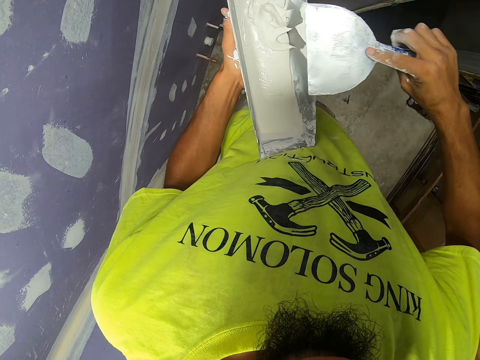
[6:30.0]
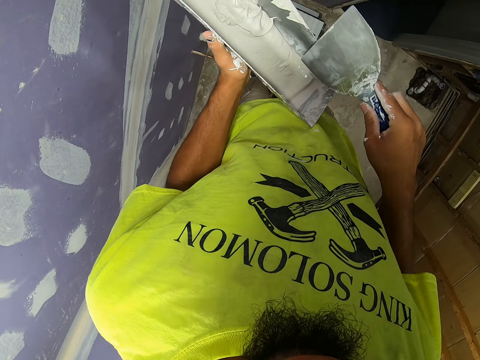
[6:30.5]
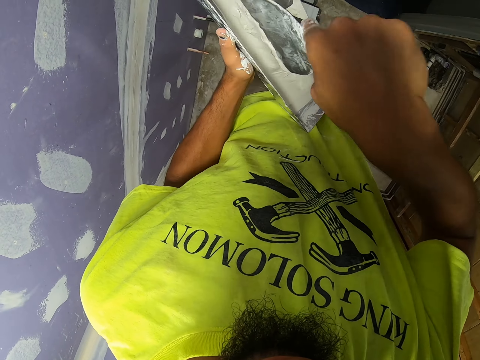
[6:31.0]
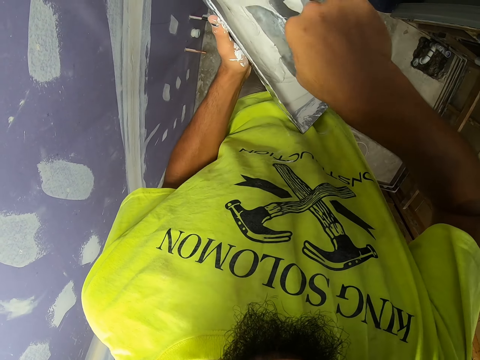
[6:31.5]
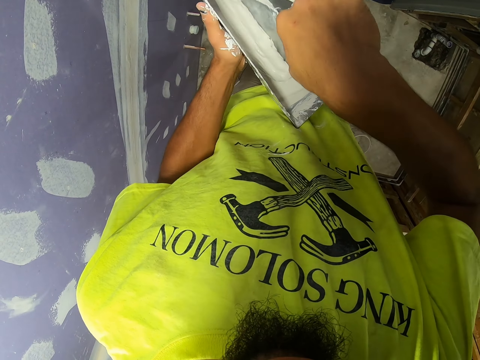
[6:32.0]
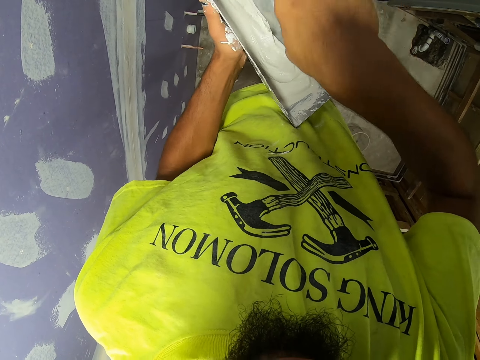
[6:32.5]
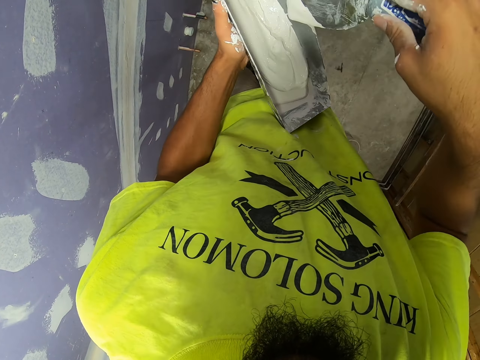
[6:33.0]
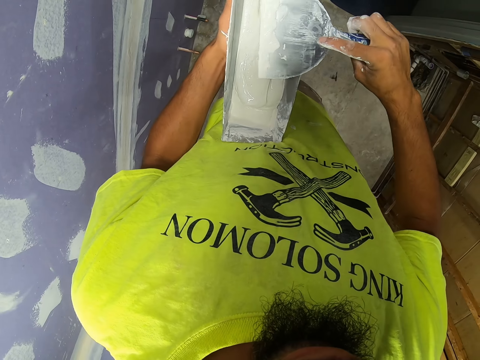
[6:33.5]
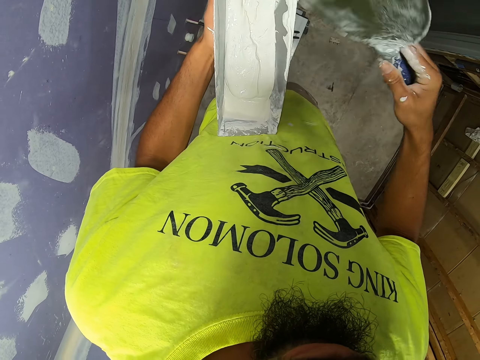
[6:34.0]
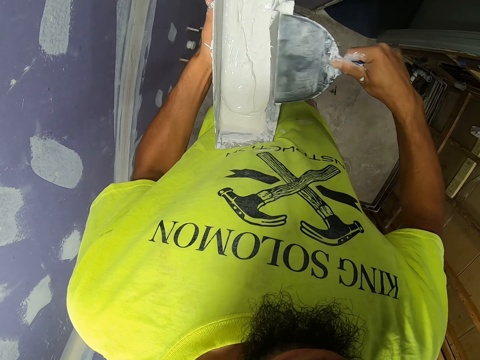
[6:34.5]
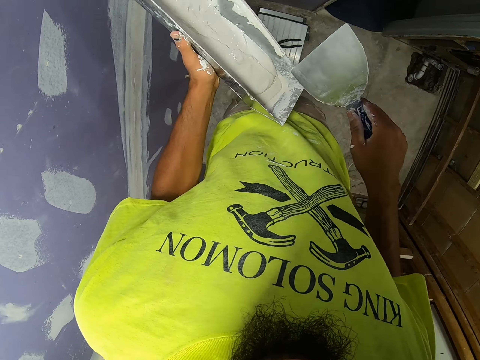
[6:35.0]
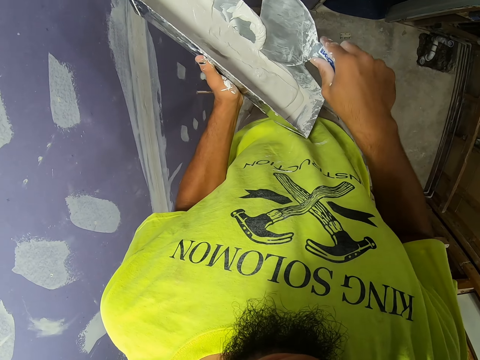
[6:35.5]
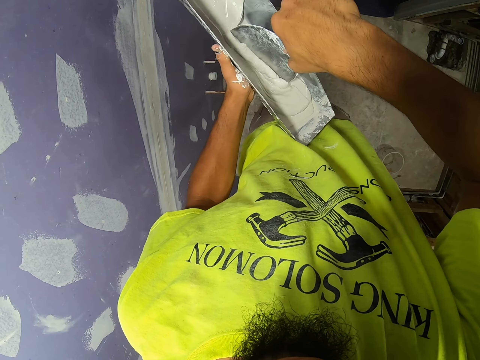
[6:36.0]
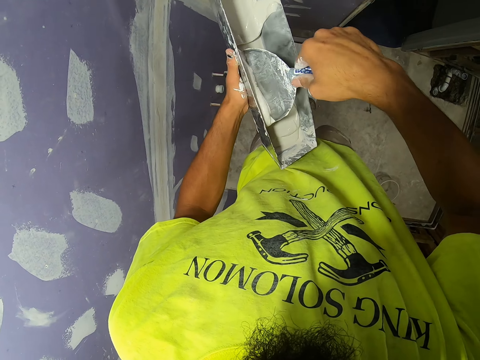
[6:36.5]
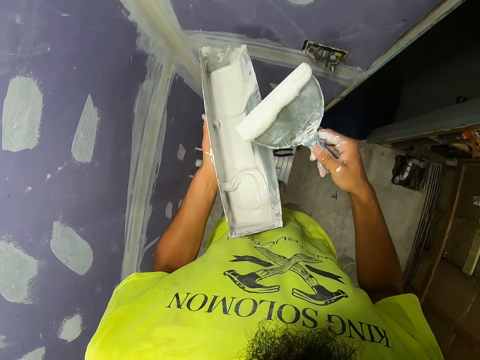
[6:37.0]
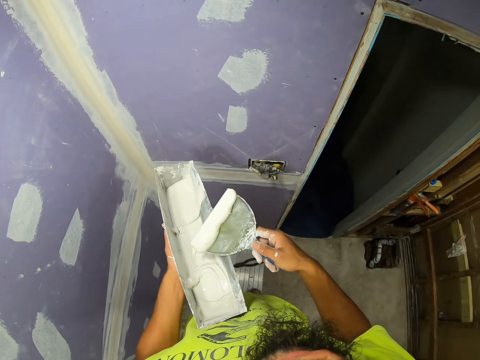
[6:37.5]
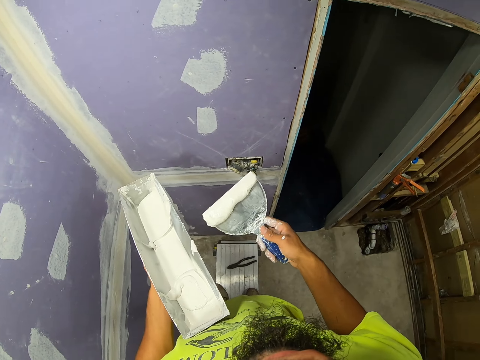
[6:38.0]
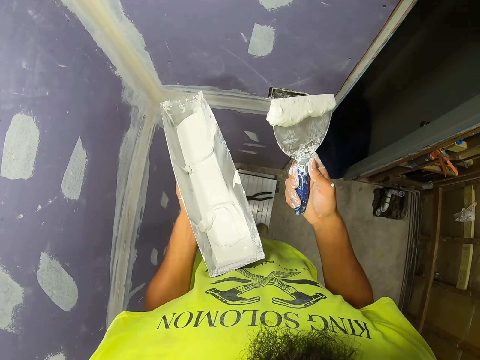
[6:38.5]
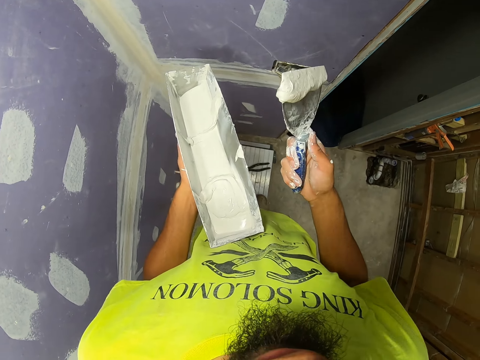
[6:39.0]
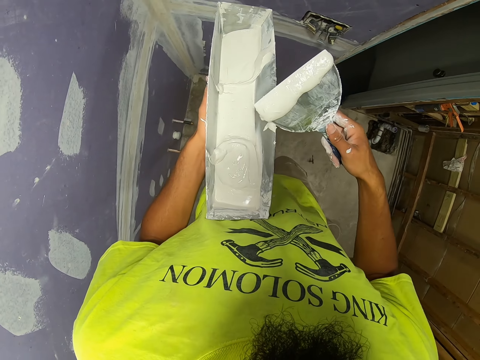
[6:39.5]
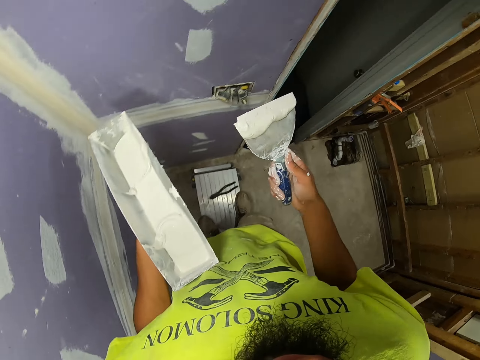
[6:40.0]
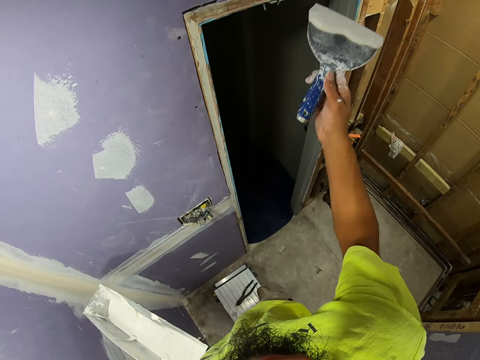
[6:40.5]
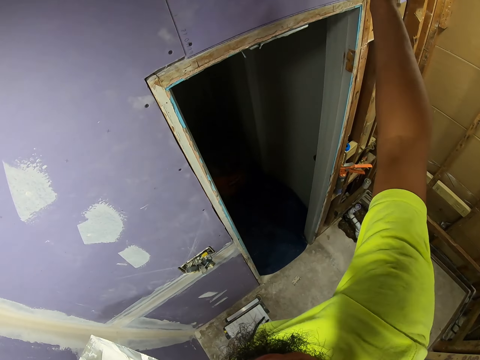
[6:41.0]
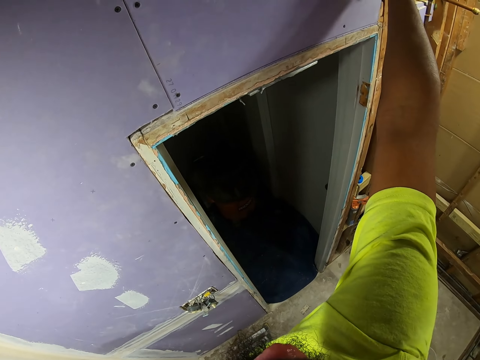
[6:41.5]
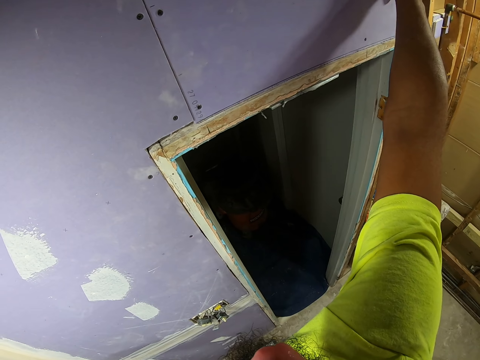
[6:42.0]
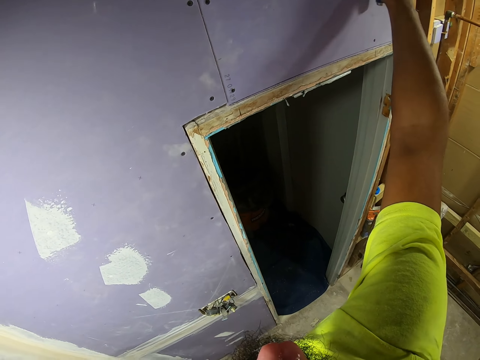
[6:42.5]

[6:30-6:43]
The camera wearer removes the paint. They stir the paint. They remove the excess paint. They pick venetian plaster from the tray with a scraper. They plaster the venetian plaster on the wall.

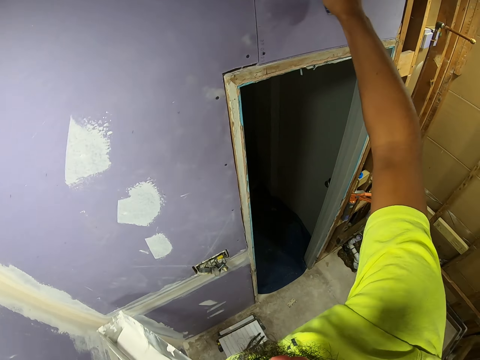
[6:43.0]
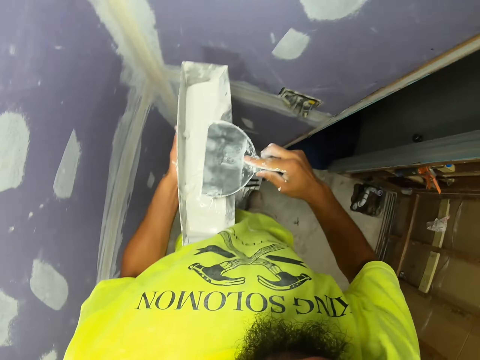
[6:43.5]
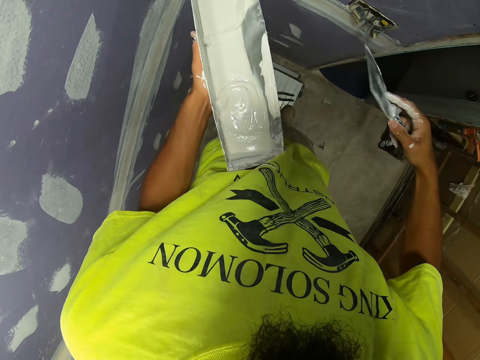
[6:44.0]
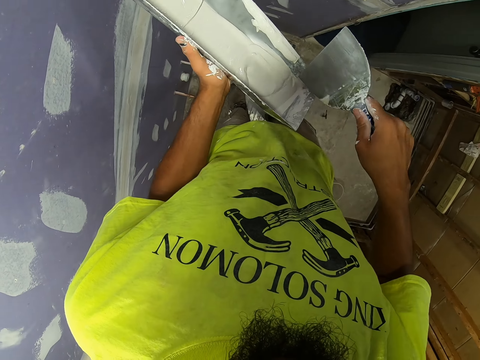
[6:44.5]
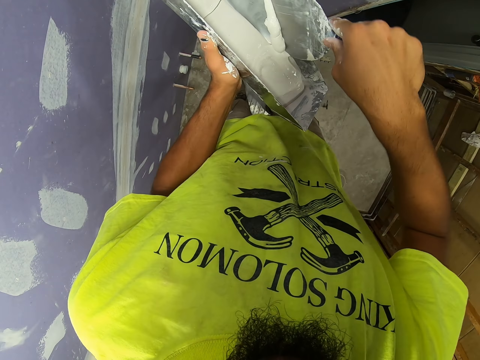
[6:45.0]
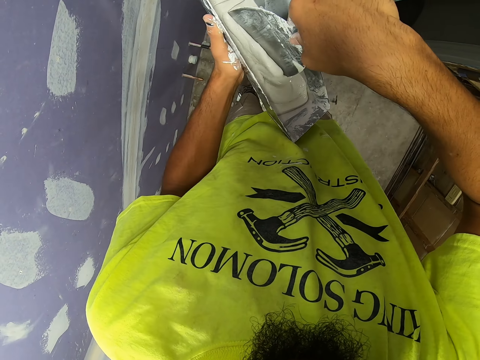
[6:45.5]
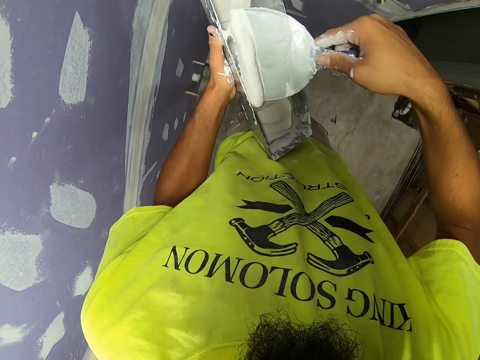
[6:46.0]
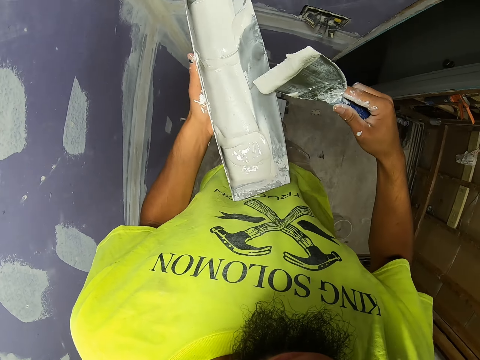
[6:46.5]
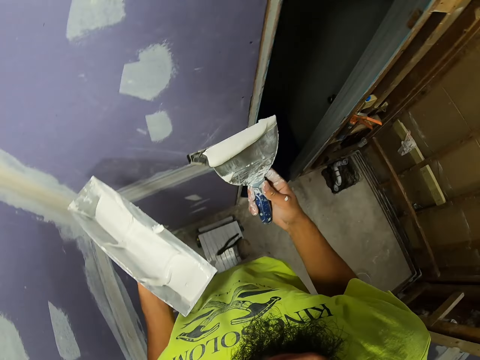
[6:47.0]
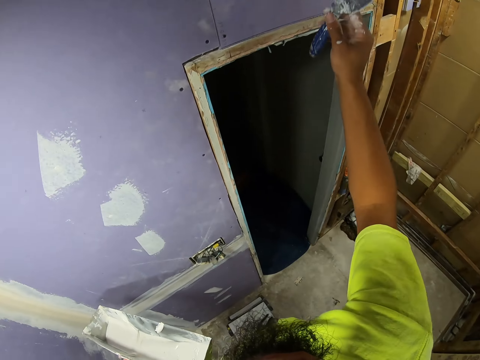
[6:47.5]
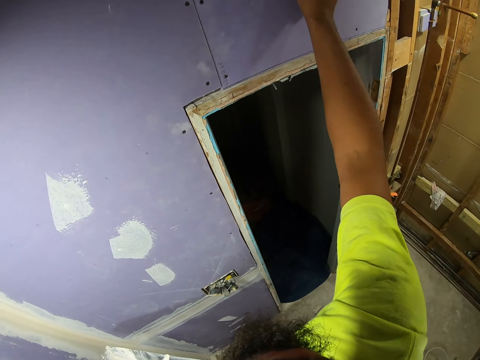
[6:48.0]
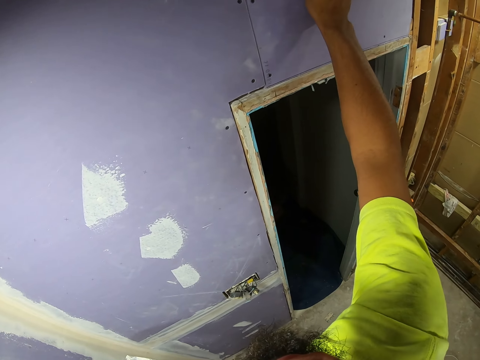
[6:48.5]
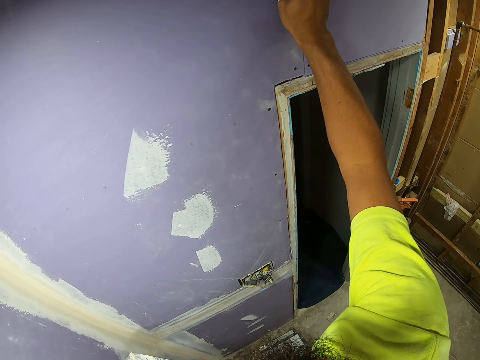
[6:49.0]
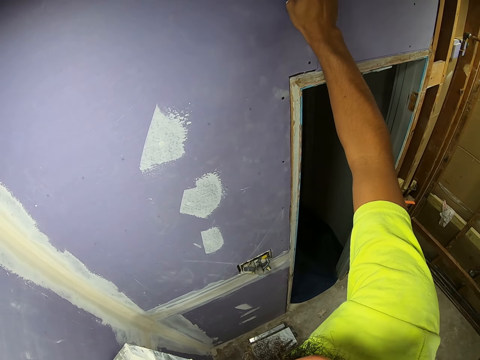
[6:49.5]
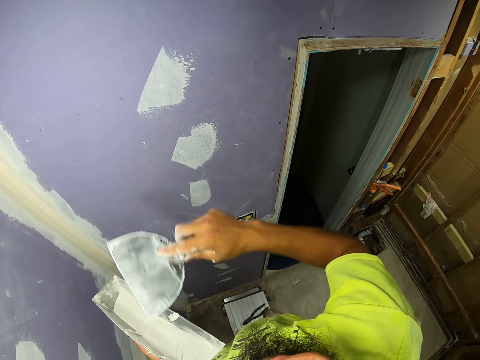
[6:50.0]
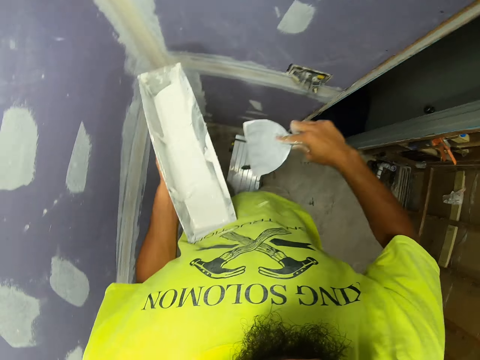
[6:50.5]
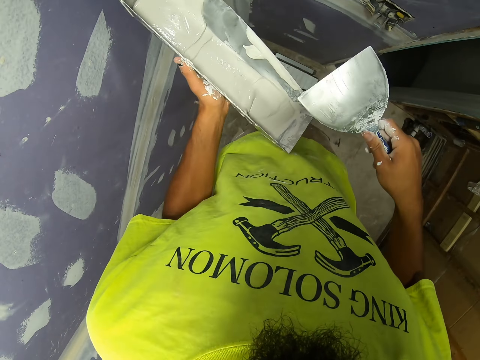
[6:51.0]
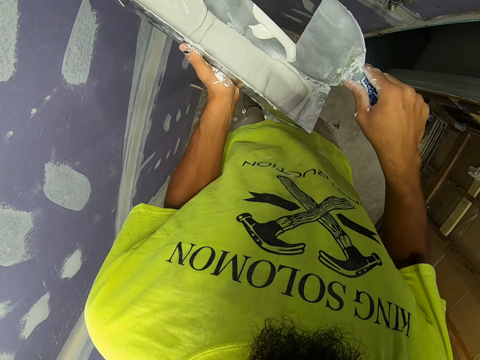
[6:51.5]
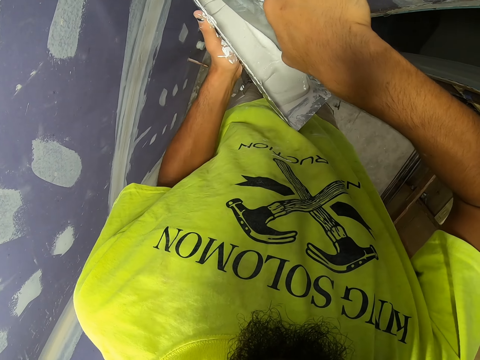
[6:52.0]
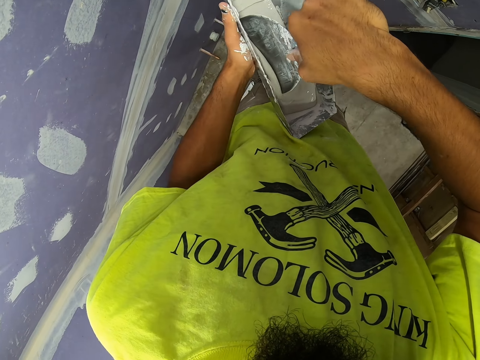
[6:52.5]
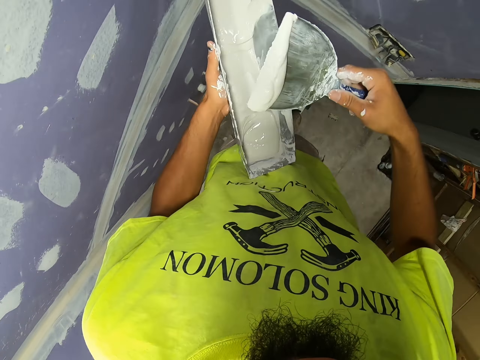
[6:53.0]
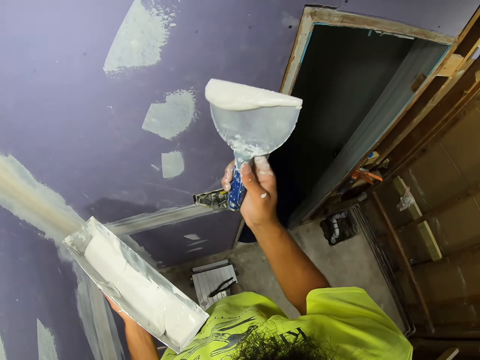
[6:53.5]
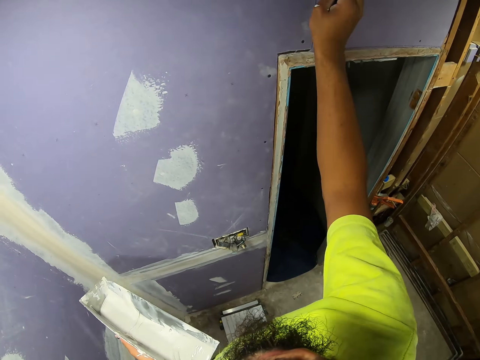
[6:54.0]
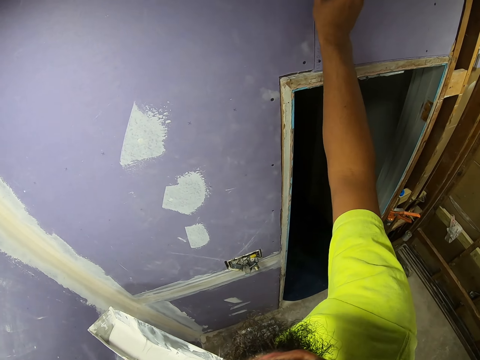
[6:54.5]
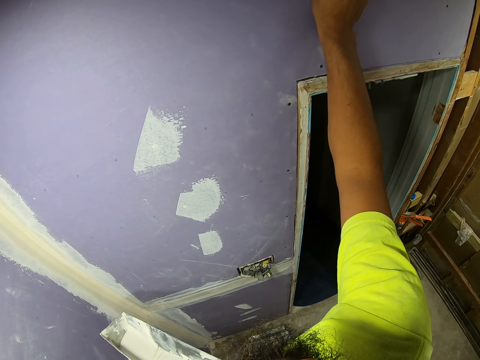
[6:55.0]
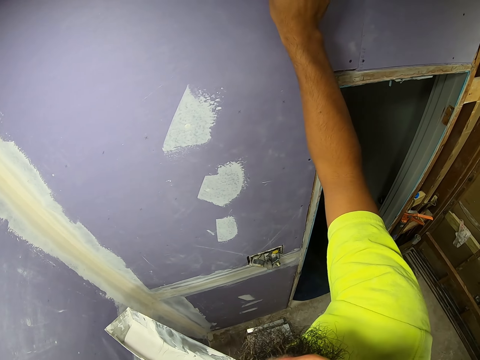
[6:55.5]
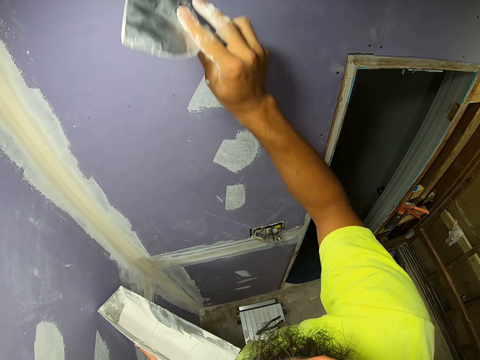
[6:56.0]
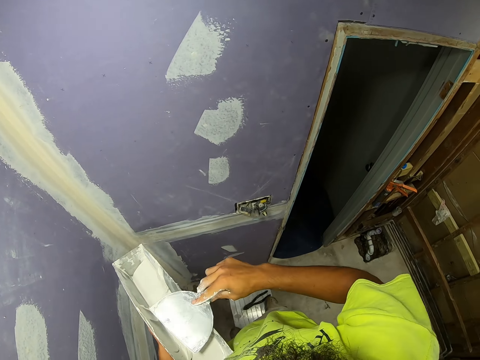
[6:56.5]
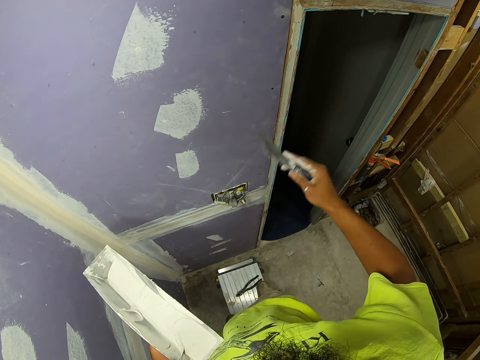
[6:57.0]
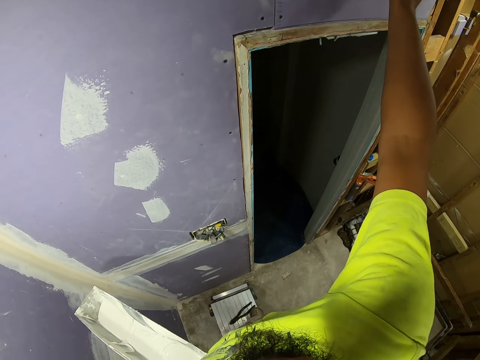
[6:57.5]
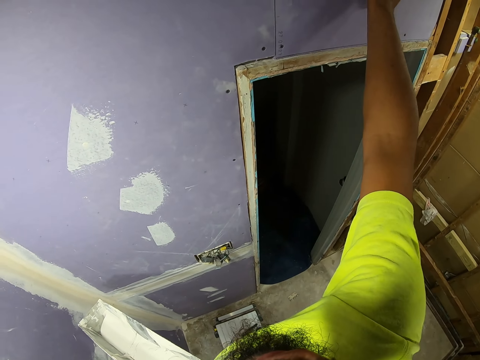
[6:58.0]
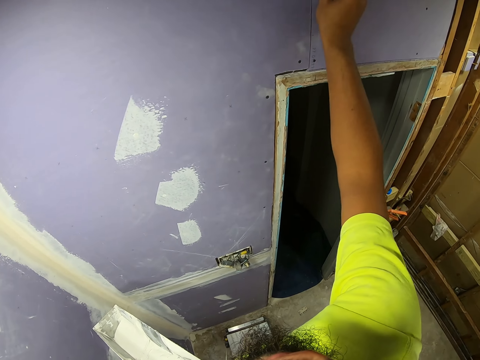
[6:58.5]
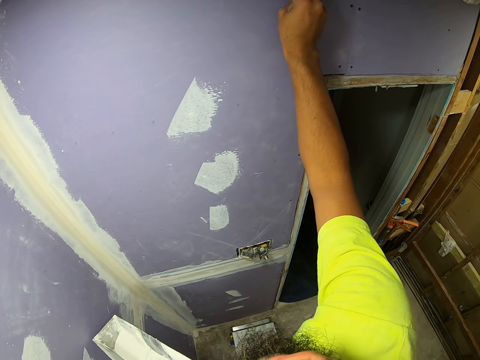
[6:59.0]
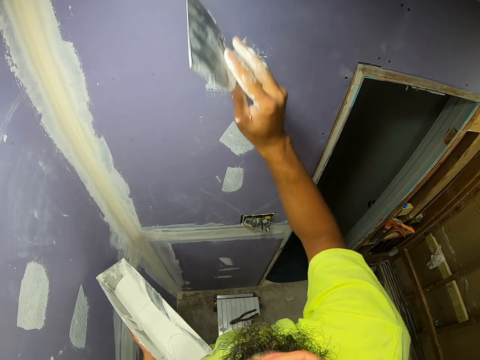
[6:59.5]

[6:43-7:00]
The camera wearer removes excess paint or venetian plaster. They pick up venetian plaster from the tray with a scraper. They plaster venetian plaster on the wall. They remove the excess paint and clean the scraper on the venetian plaster tray. They pick up venetian plaster from the tray with the scraper. They plaster venetian plaster on the wall. They clean the scraper on the venetian plaster tray. They paint the wall. They remove the excess venetian plaster with the scraper.
